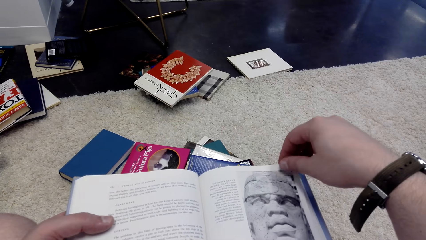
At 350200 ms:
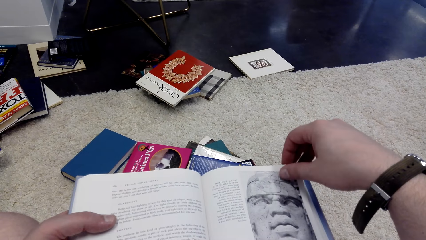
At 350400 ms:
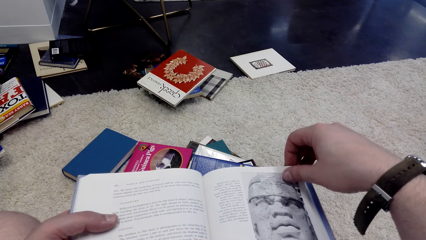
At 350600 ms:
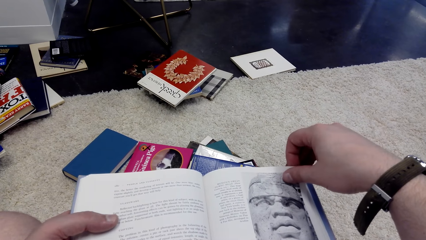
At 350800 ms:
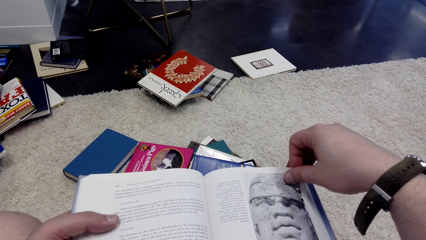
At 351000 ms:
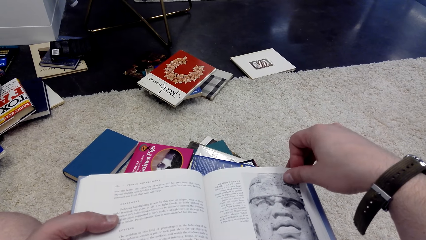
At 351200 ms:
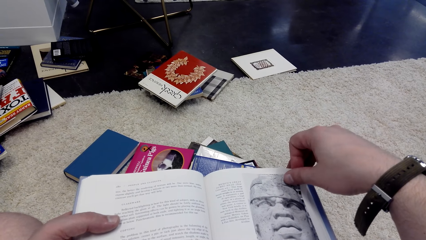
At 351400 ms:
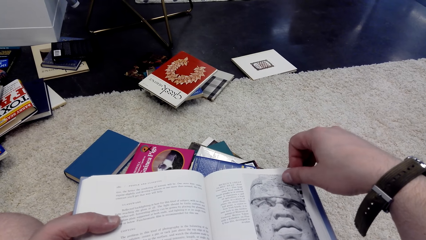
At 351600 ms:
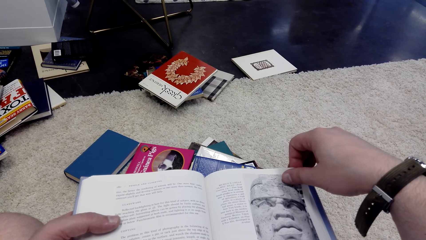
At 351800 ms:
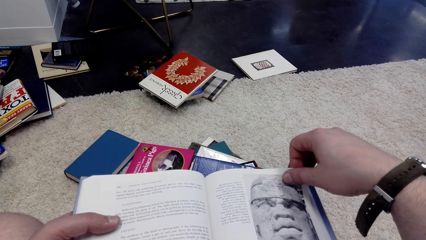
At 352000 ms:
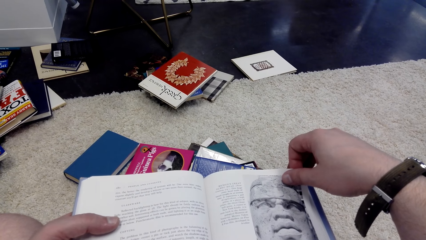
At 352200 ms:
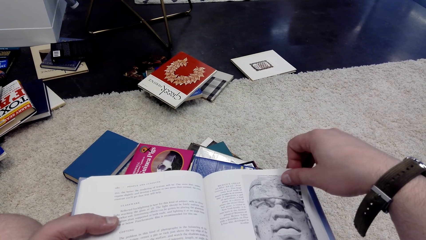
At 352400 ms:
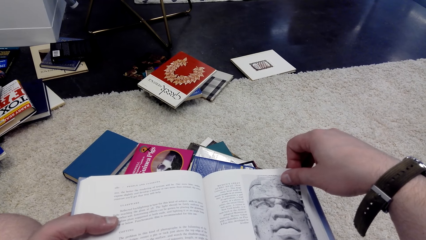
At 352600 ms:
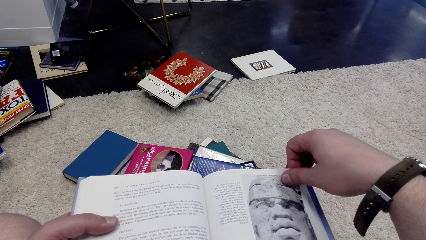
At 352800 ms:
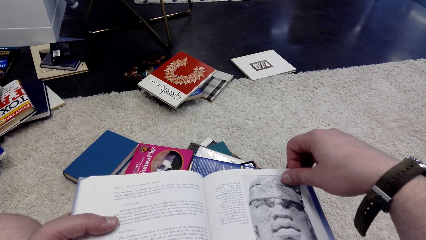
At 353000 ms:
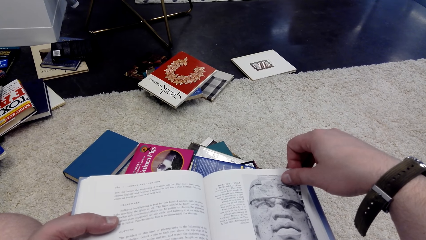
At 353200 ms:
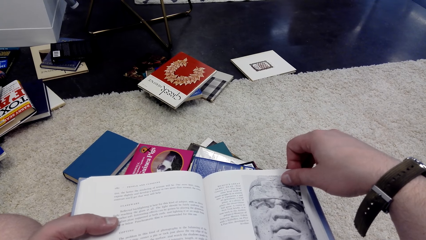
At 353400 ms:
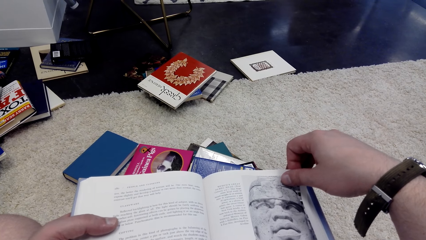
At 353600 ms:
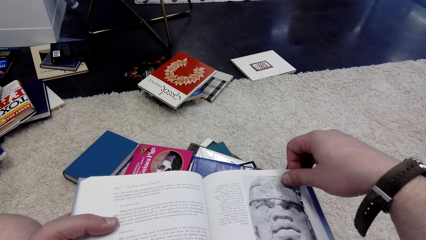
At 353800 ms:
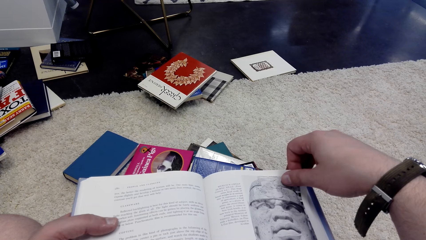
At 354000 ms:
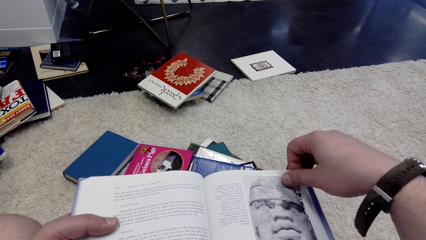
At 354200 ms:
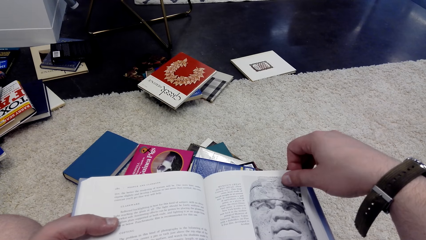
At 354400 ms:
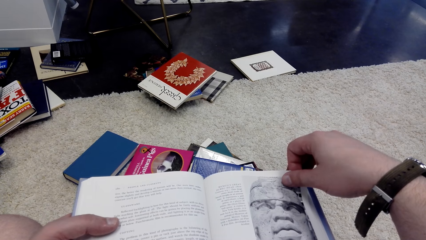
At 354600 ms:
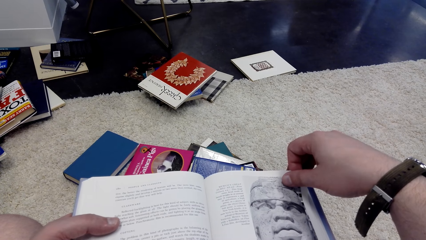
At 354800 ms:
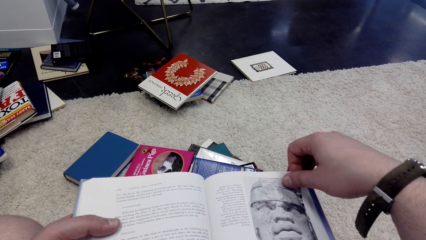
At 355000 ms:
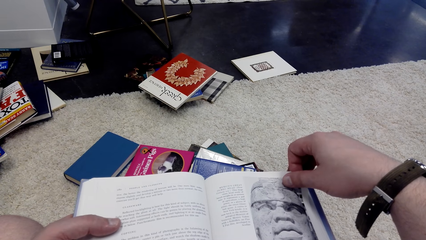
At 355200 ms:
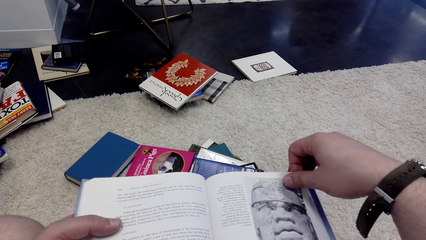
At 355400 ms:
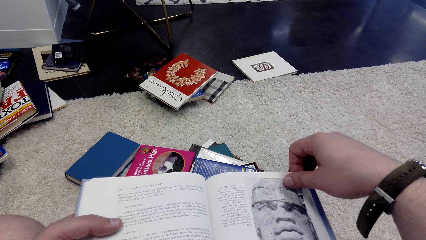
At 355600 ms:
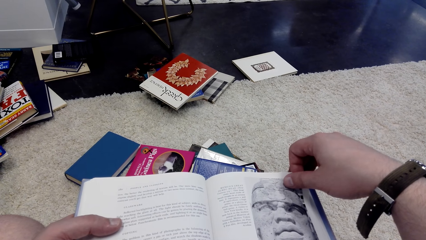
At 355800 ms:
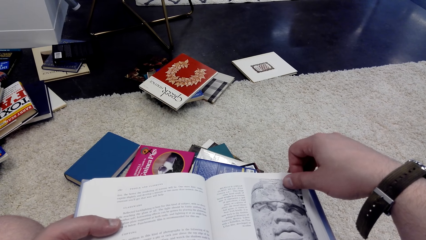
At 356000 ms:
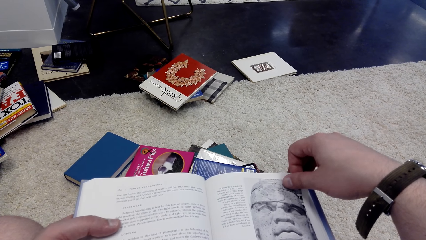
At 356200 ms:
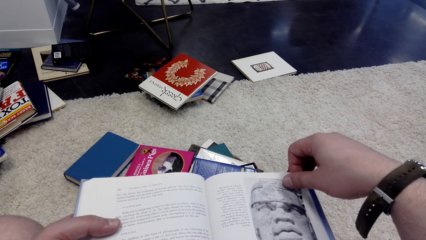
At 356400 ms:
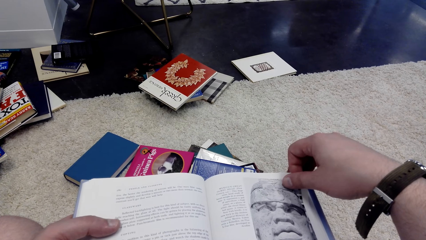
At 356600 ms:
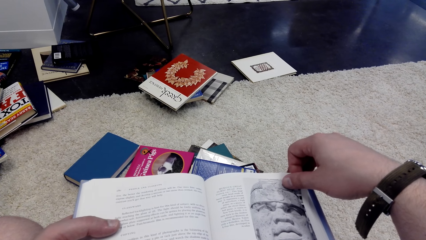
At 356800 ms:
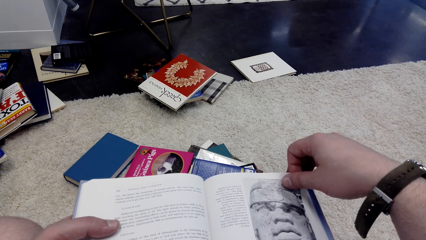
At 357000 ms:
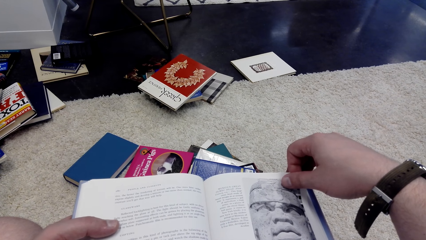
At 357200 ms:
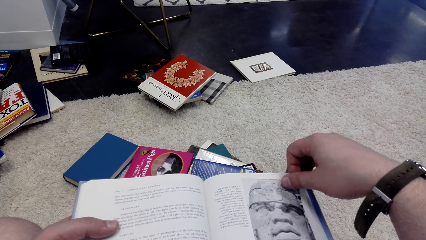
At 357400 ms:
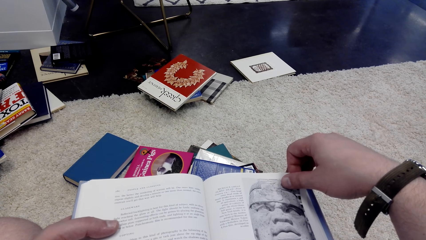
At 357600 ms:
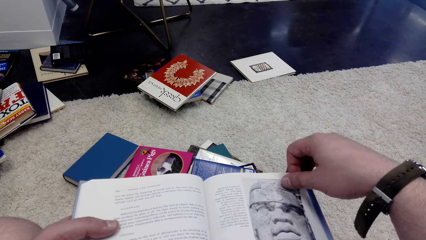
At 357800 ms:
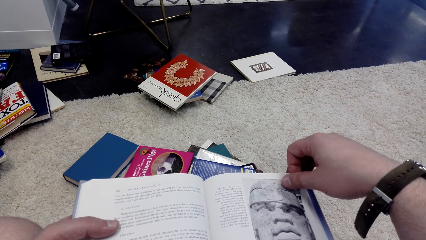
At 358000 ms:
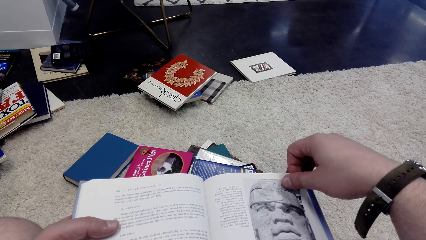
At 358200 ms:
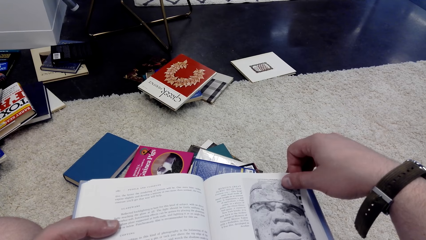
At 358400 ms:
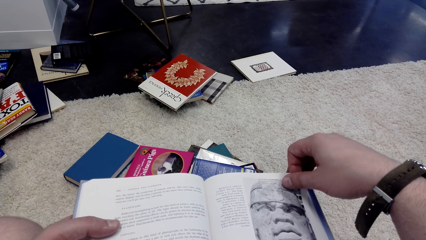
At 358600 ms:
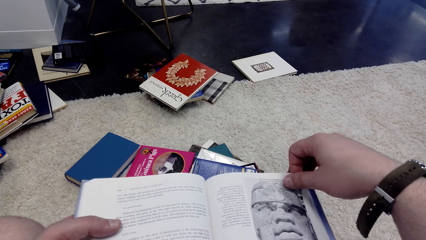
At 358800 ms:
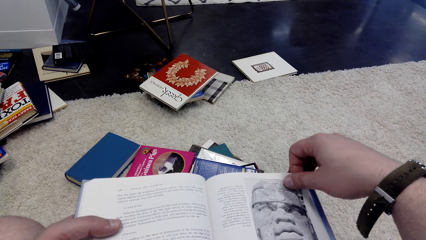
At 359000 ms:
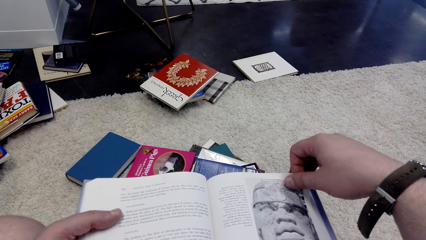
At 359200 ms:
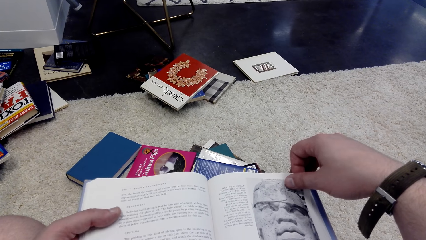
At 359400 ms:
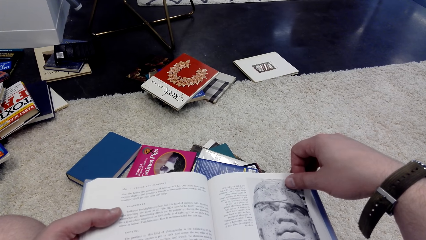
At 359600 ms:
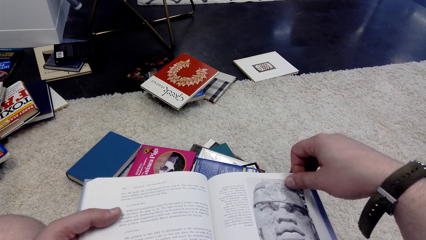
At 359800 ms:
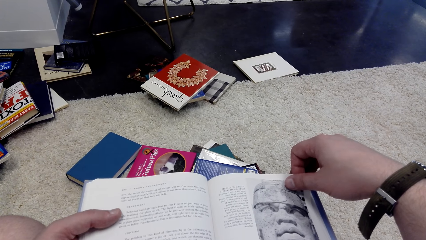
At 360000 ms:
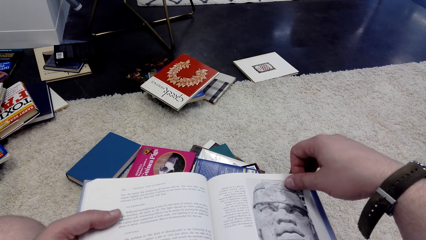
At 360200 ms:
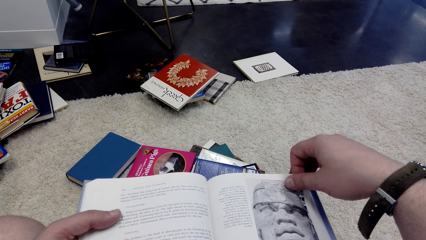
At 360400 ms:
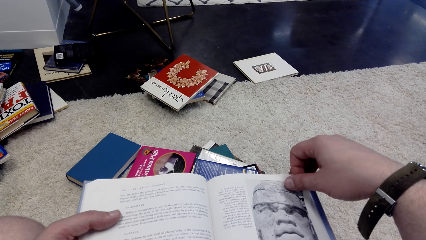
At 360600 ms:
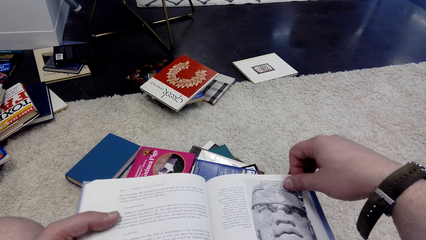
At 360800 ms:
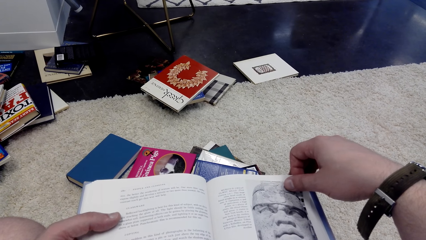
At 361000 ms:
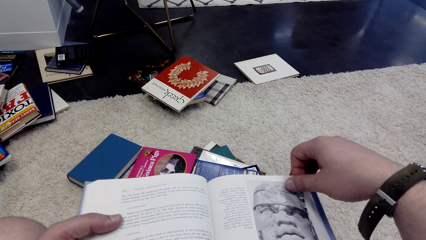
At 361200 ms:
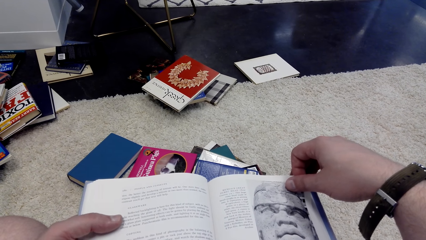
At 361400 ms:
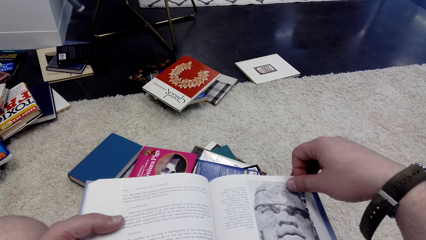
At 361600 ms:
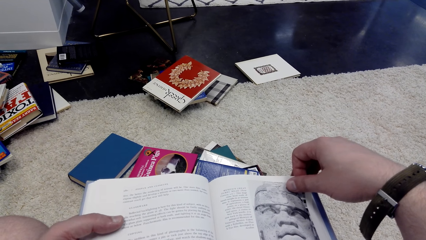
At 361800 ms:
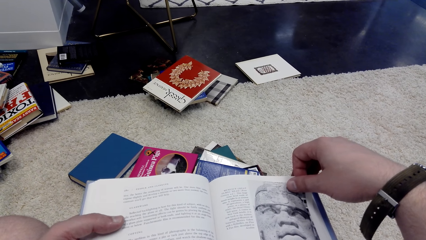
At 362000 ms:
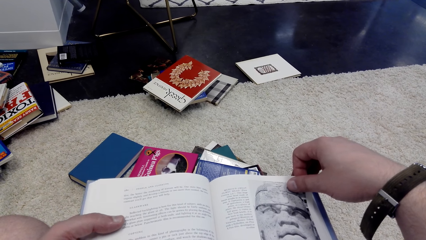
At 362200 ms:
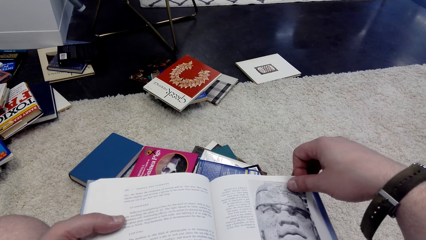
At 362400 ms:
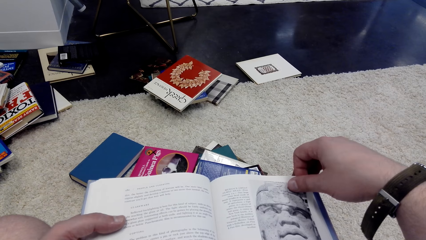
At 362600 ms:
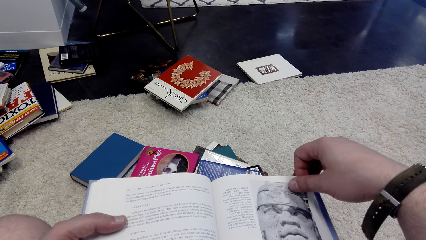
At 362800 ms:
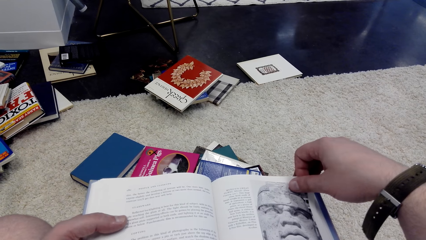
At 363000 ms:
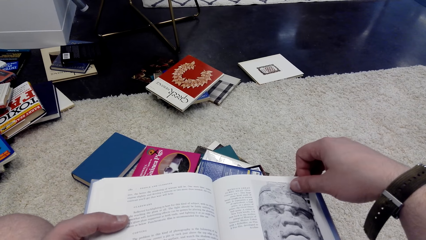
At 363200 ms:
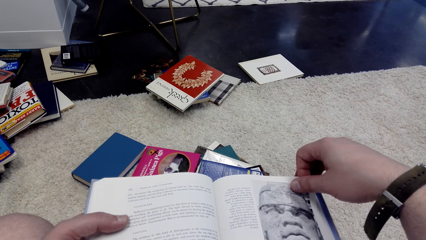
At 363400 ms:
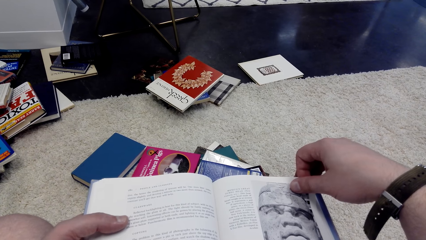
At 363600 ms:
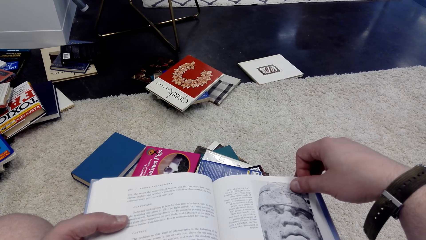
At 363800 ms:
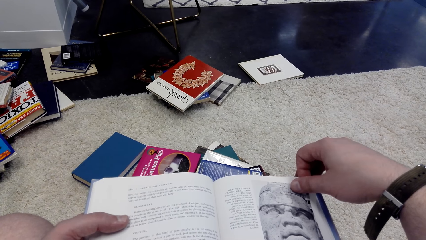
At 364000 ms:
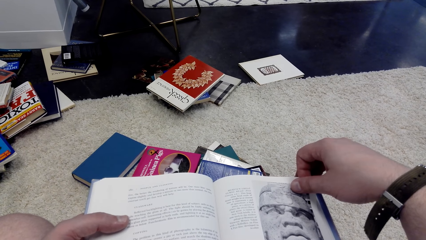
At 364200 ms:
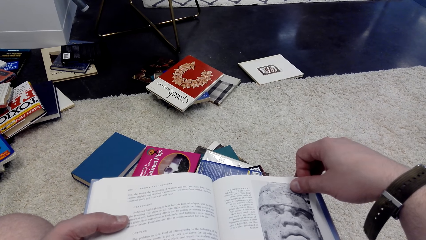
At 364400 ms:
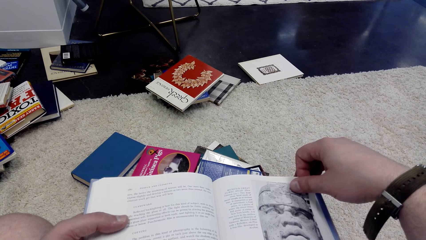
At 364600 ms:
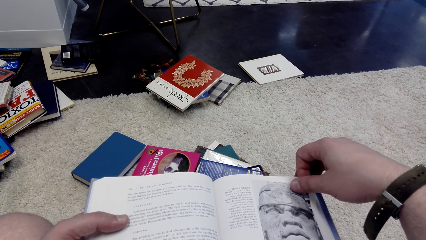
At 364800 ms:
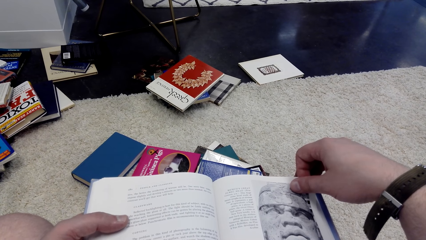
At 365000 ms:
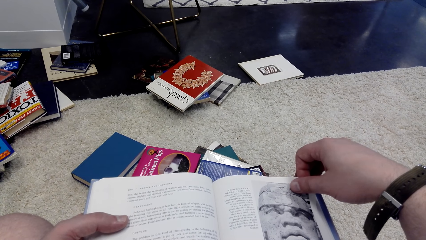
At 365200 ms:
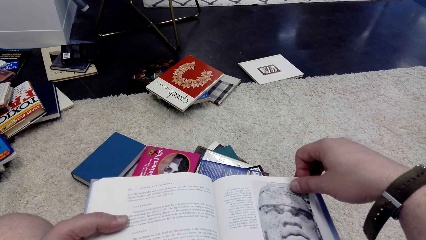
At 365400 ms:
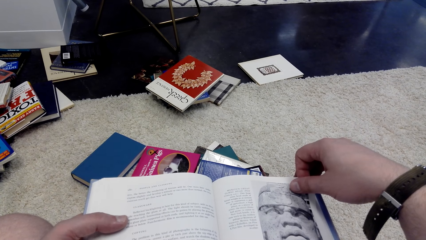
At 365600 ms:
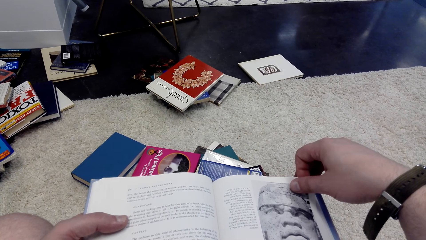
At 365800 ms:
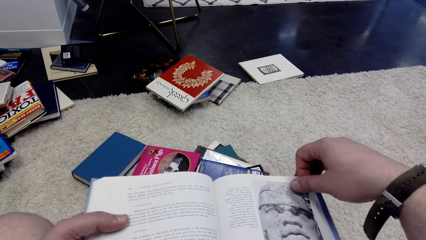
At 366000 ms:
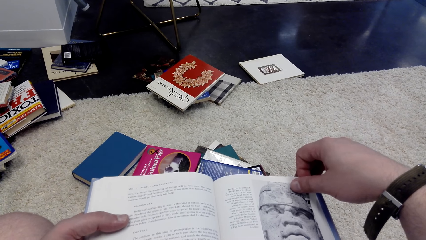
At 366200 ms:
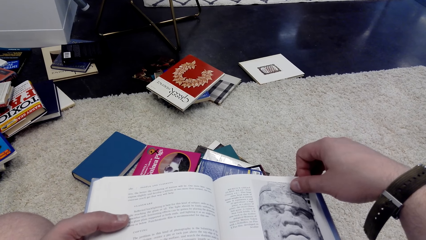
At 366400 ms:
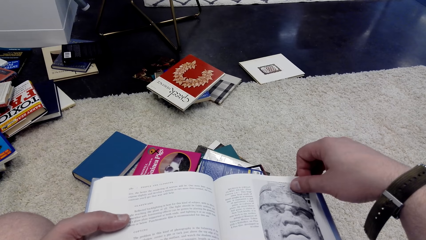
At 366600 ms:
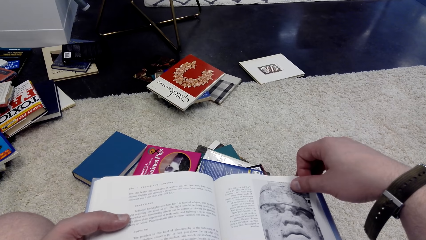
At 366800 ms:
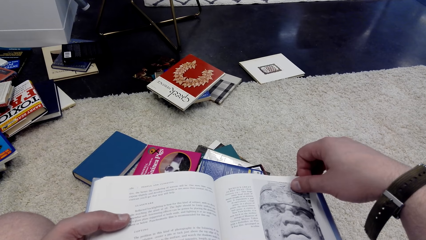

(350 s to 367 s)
The camera wearer reads the book. They look at the book.
